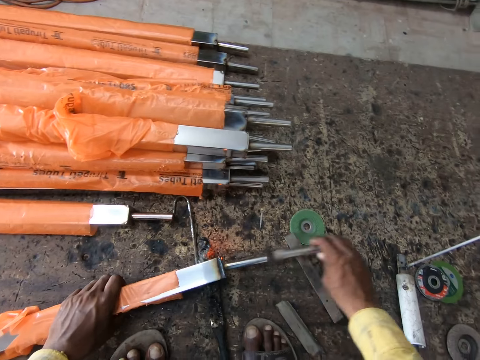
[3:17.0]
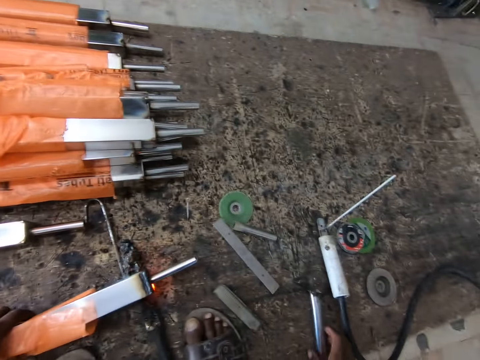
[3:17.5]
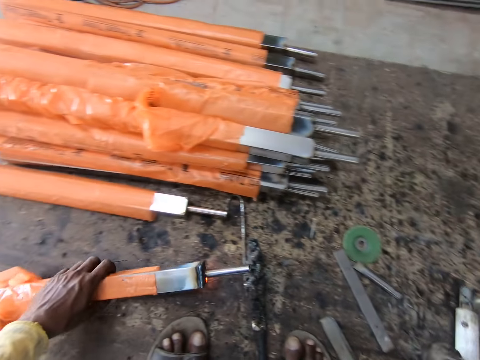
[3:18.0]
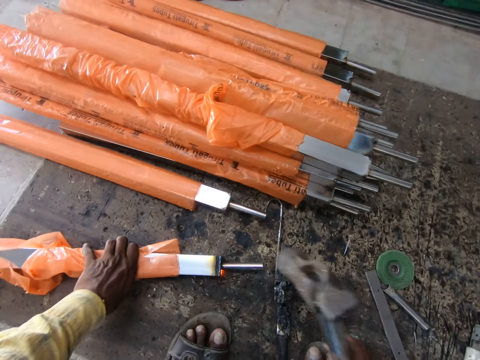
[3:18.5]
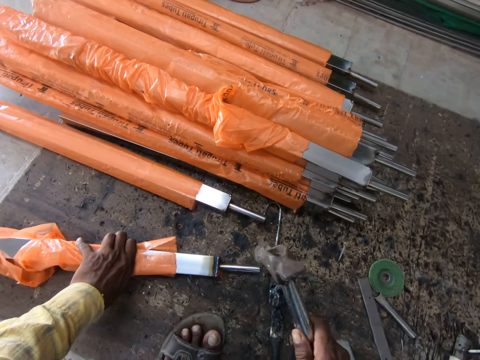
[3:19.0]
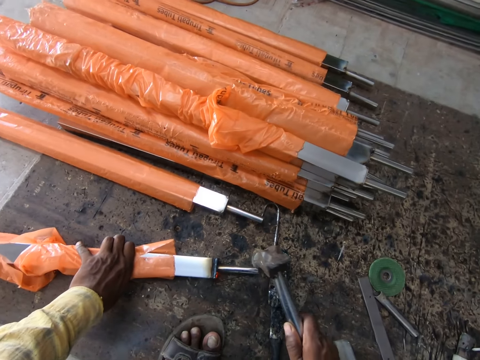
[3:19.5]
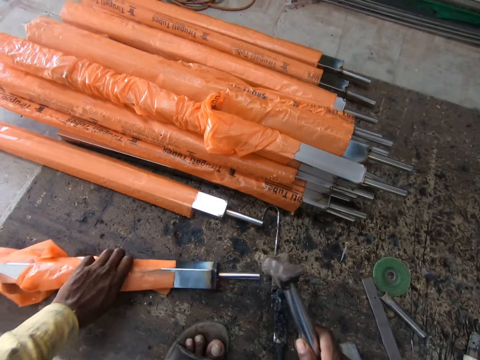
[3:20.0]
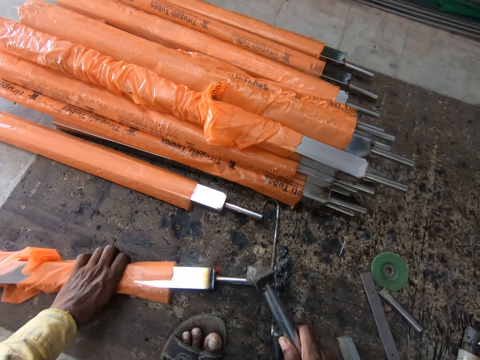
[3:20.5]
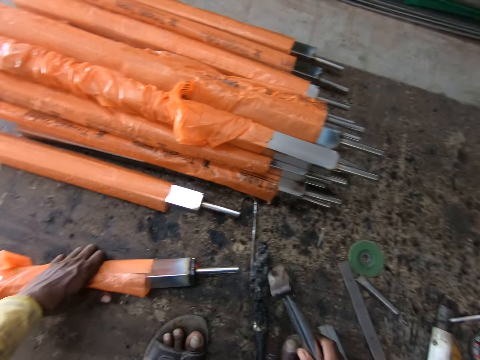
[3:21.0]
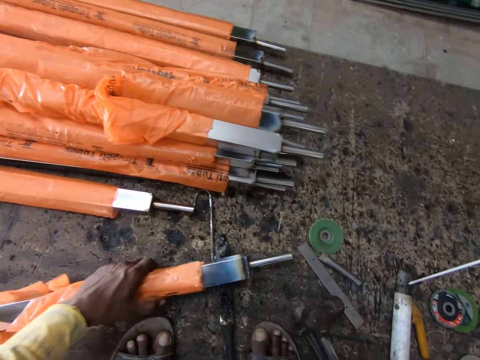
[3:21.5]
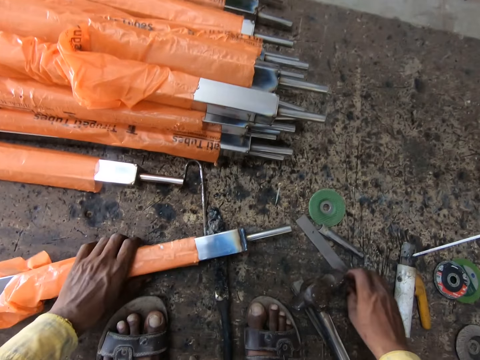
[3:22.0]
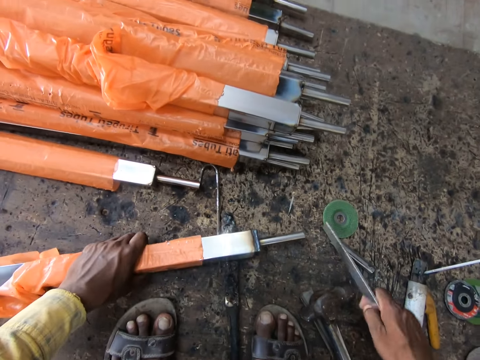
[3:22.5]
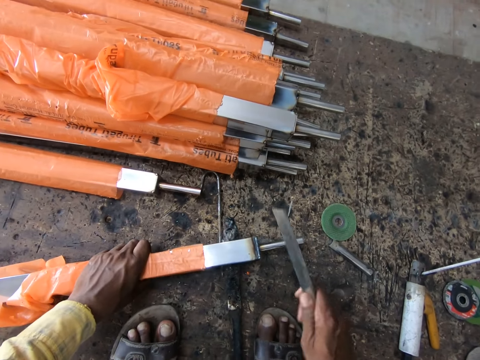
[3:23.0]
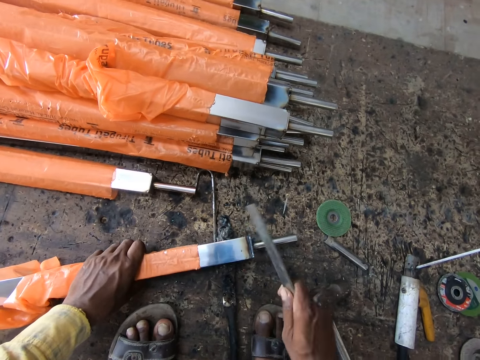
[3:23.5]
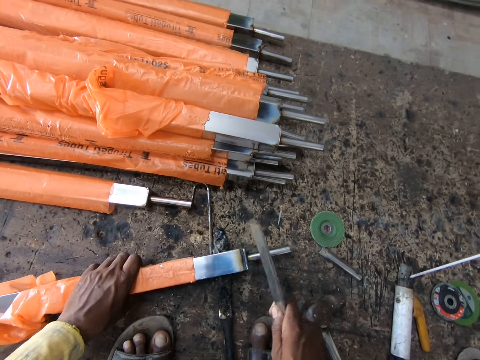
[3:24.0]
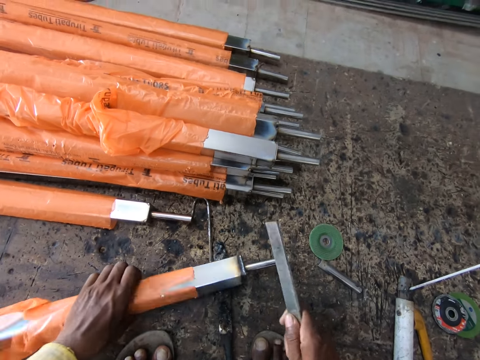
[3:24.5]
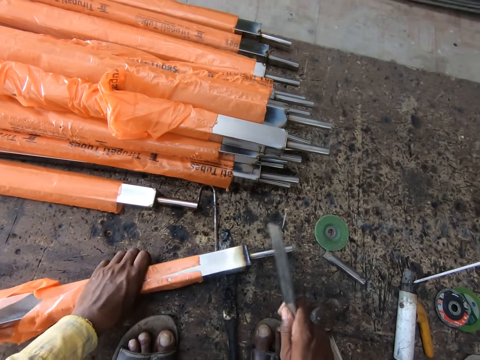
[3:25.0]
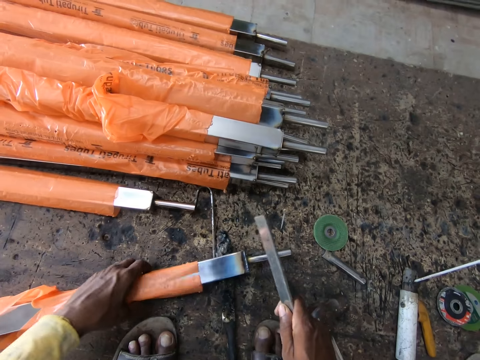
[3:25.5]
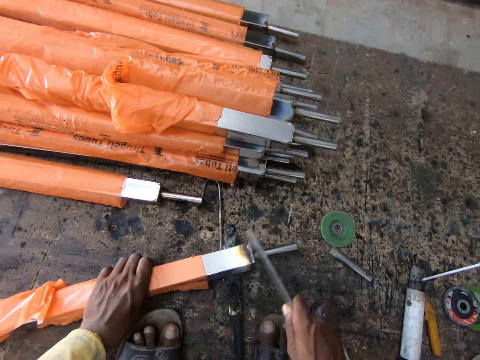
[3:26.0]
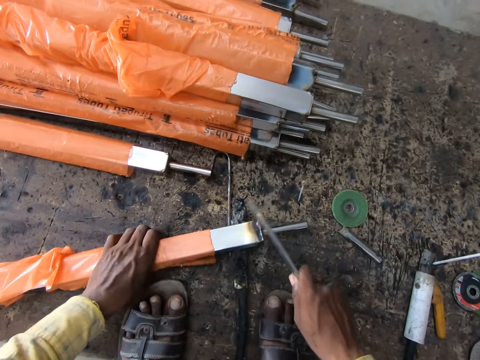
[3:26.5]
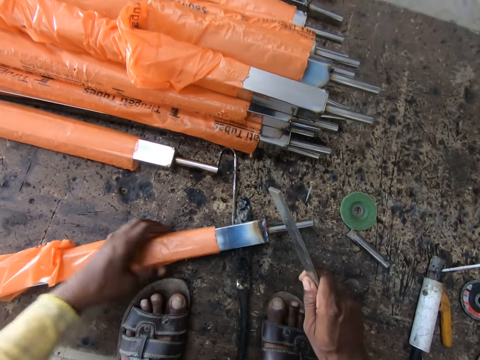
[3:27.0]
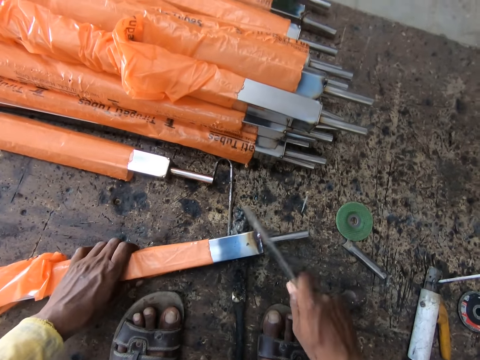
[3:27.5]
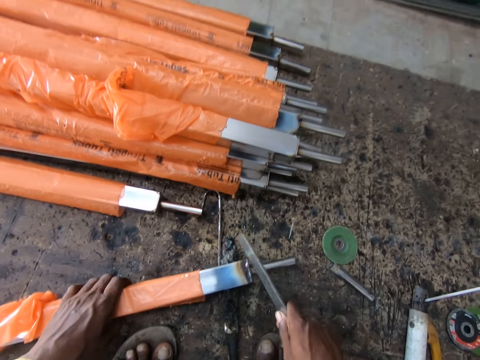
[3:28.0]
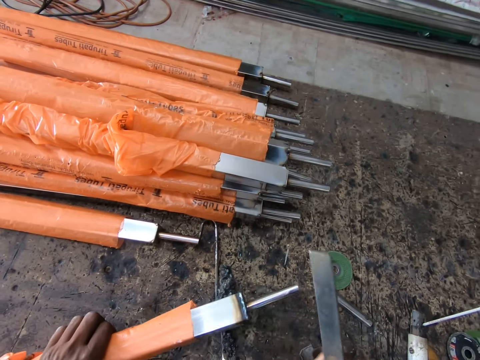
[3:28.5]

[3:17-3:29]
The camera wearer removes the pipe metal from the metal. They put the pipe metal down, move the metal aside, adjust the metal, and pick up a hammer. They hit the metal with the hammer. They adjust the metal and put the hammer down. They pick up a metal bar and hit the metal with the metal bar.

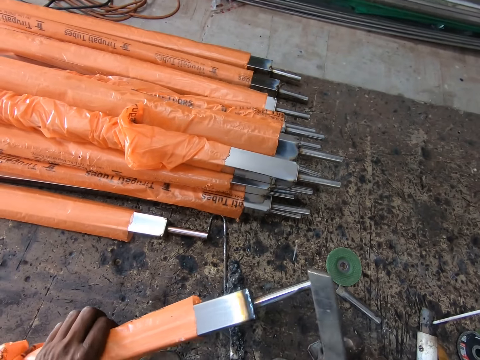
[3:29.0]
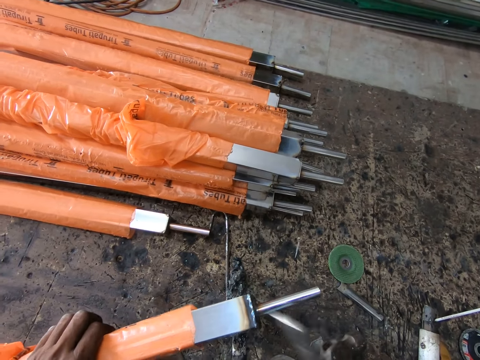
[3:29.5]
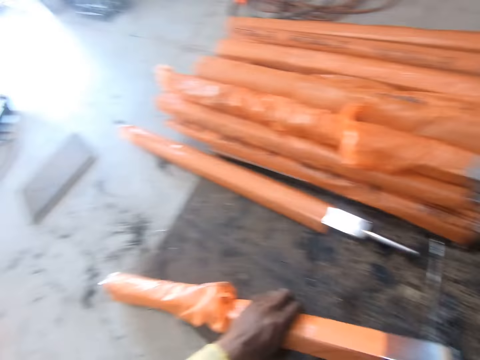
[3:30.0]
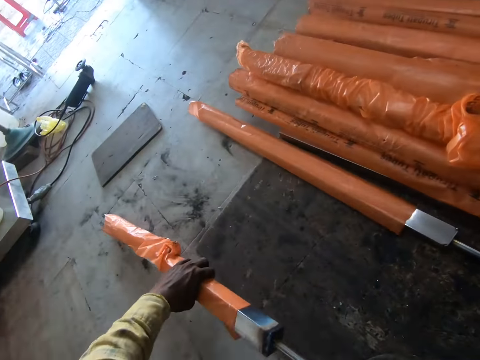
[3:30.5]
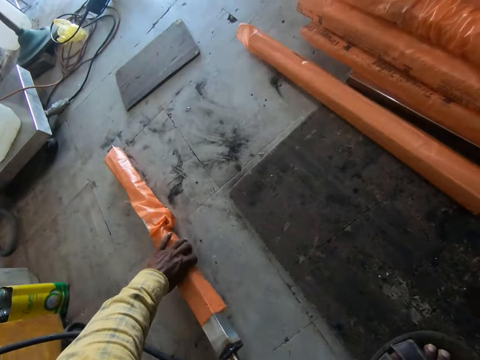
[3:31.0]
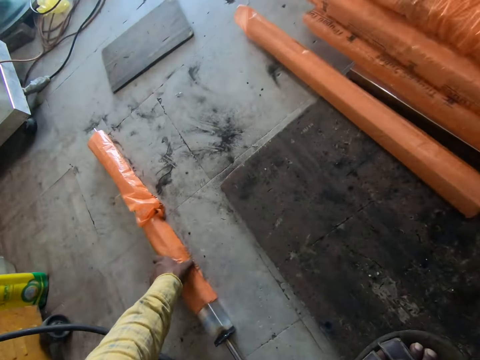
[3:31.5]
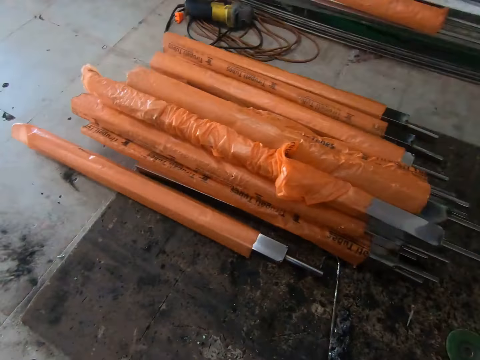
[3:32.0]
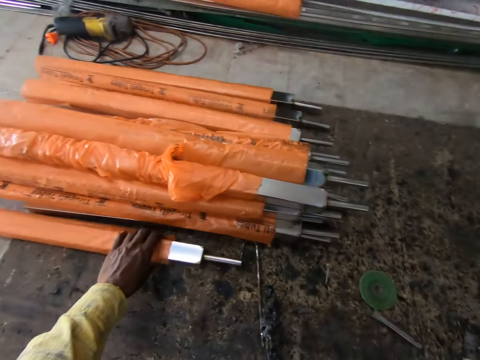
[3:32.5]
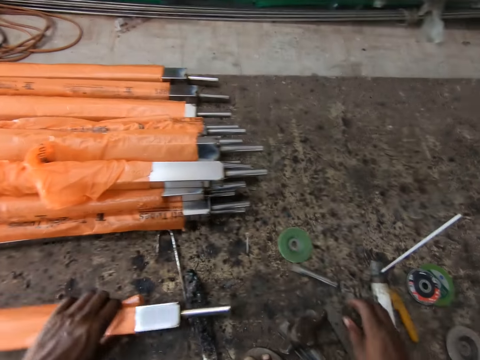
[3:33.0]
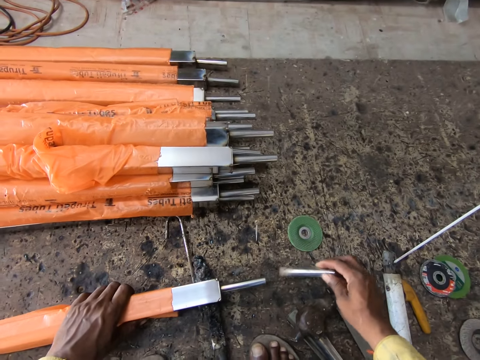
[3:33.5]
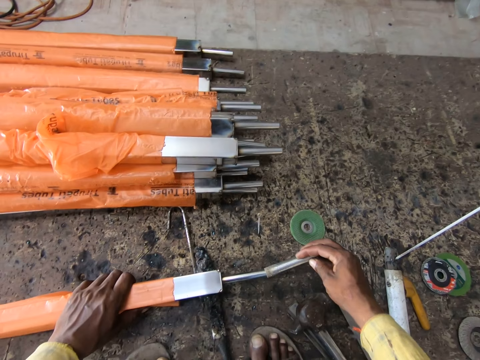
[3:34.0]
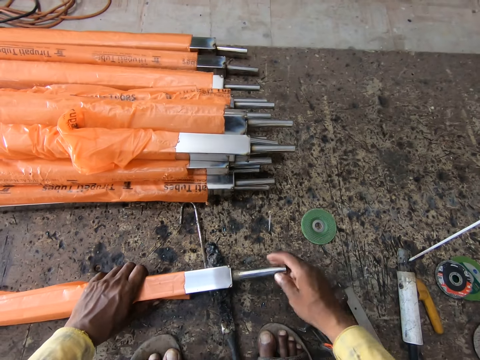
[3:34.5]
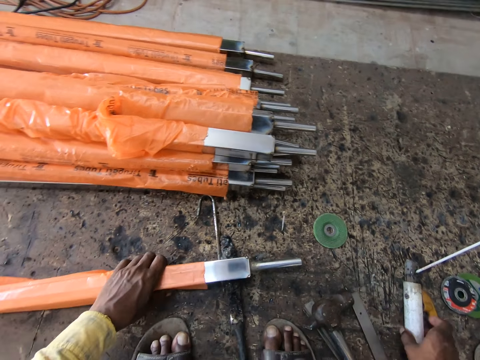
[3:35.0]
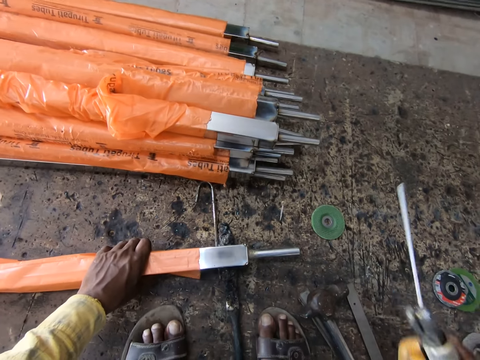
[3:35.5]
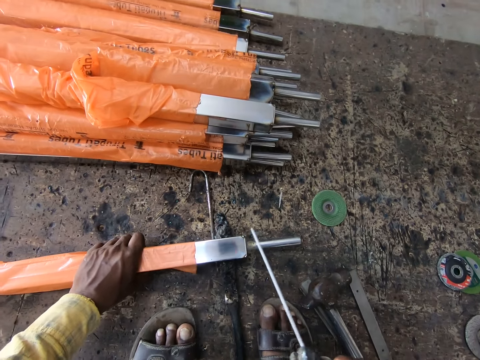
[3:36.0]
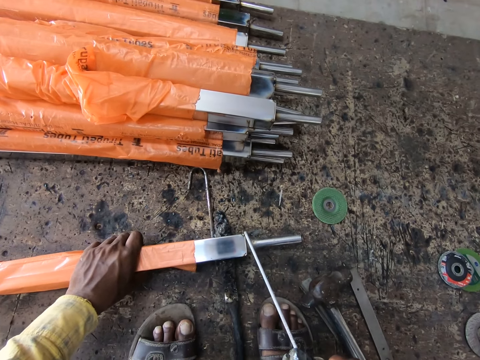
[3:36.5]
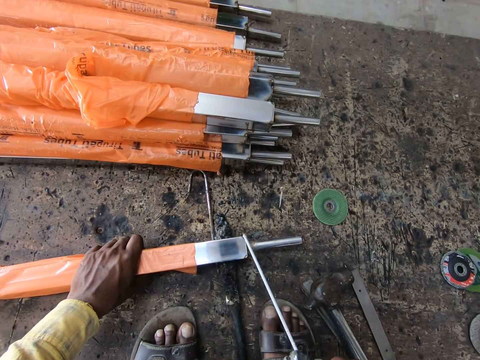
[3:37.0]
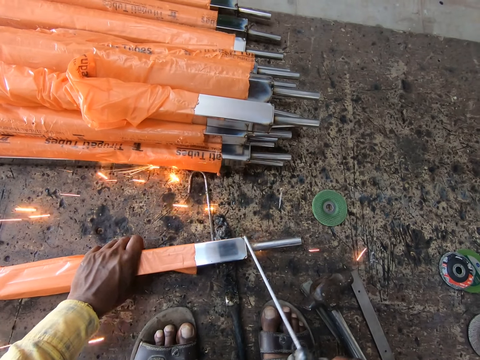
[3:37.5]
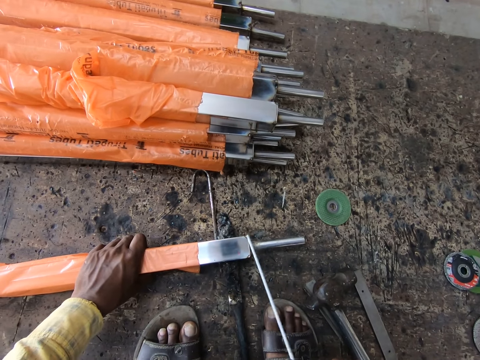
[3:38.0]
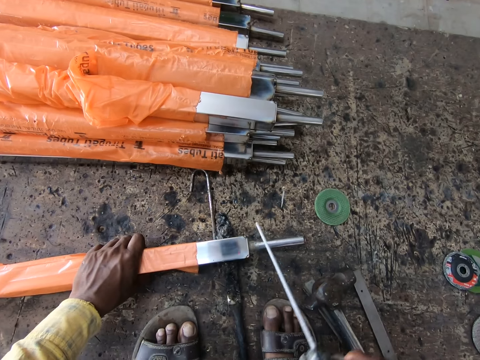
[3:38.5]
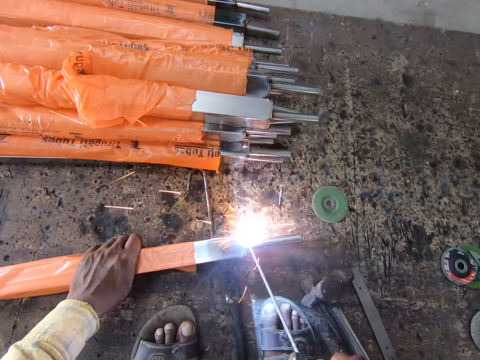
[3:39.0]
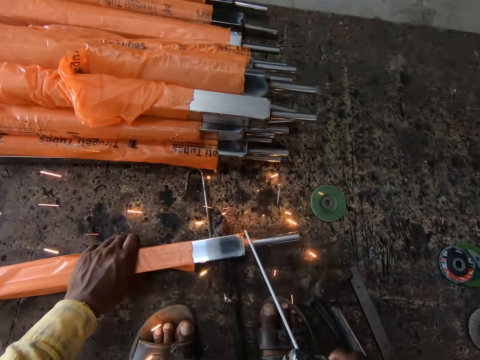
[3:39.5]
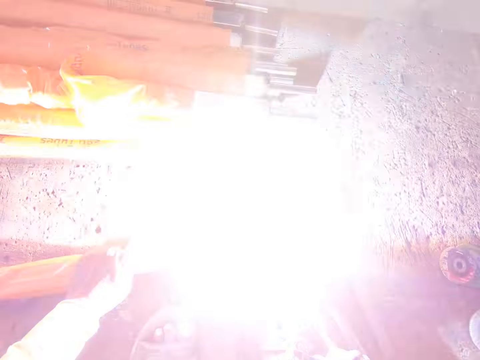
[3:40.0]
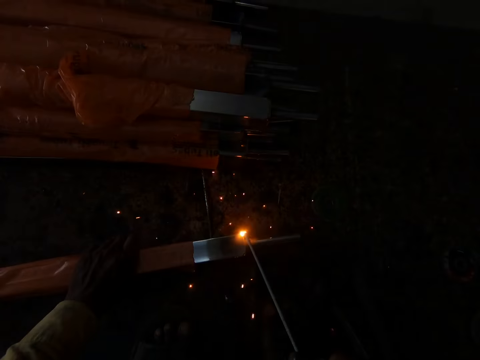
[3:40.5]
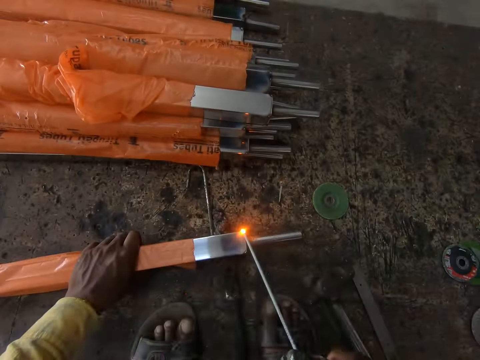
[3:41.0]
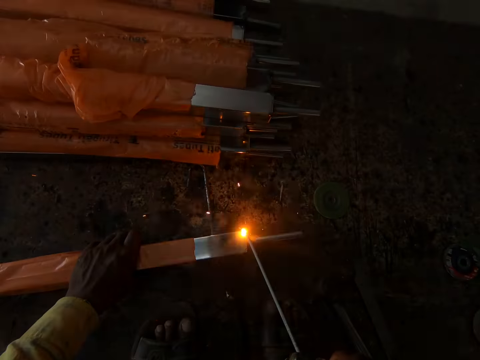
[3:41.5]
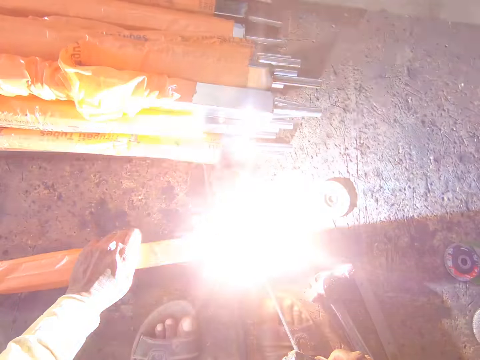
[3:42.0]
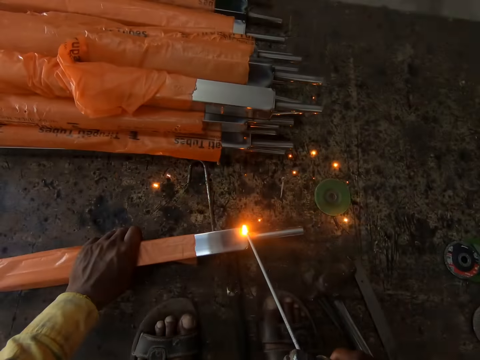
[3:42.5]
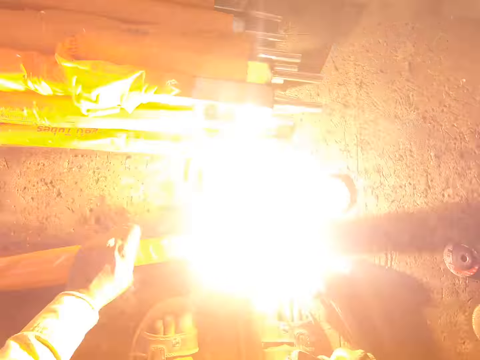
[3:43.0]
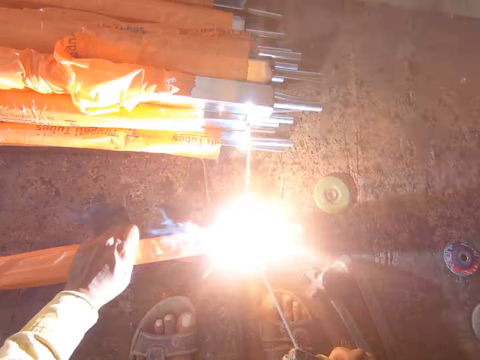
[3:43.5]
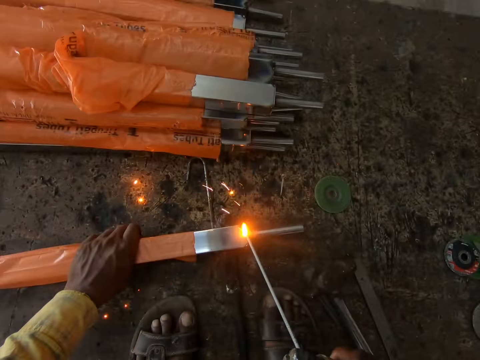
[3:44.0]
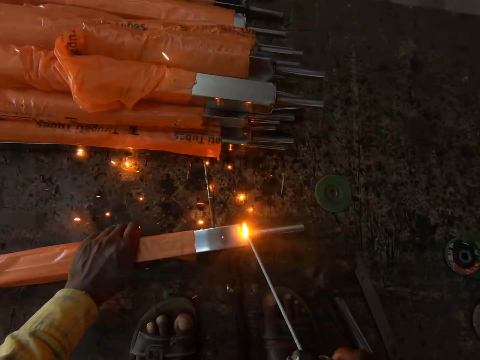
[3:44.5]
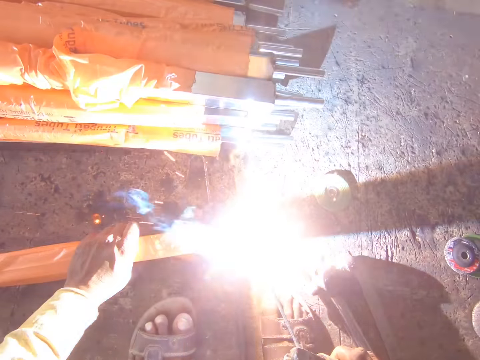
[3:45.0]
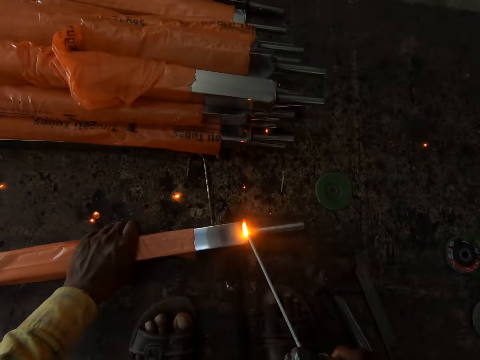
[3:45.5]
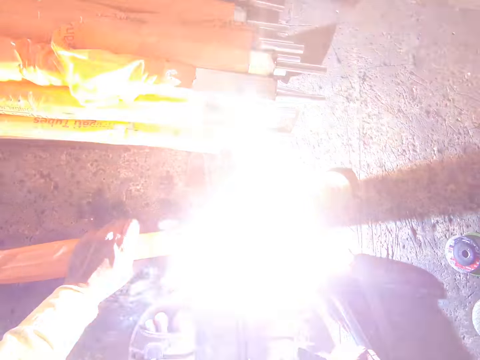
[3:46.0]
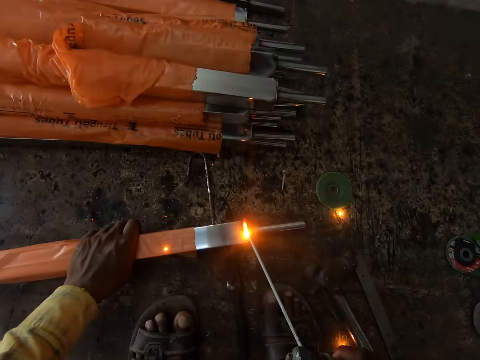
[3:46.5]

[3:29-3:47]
The camera wearer places the metal bar aside. They pick up a metal. They pick up a pipe metal. They insert the pipe metal in the metal. They pick up a welding machine. They weld the metal using the welding machine.
